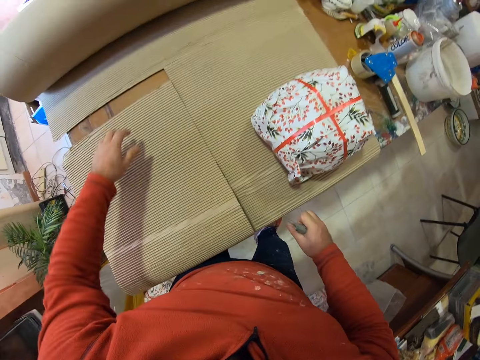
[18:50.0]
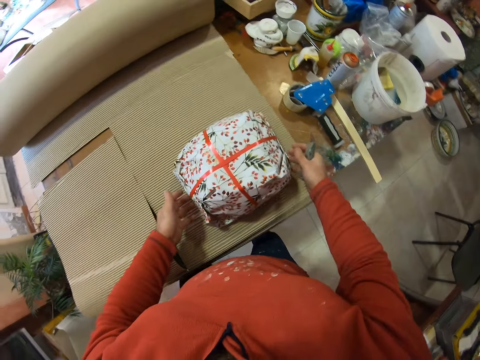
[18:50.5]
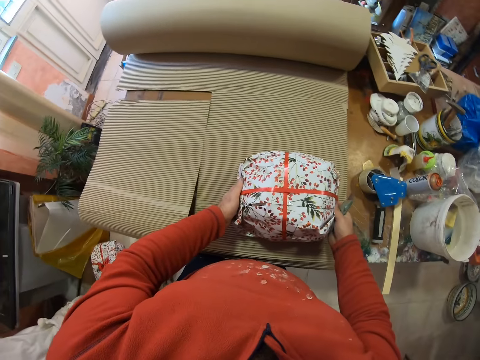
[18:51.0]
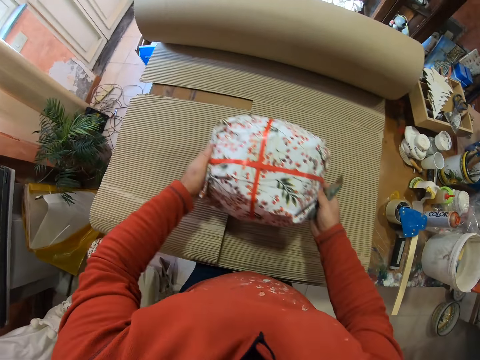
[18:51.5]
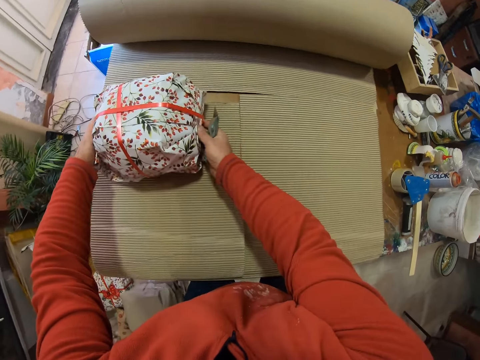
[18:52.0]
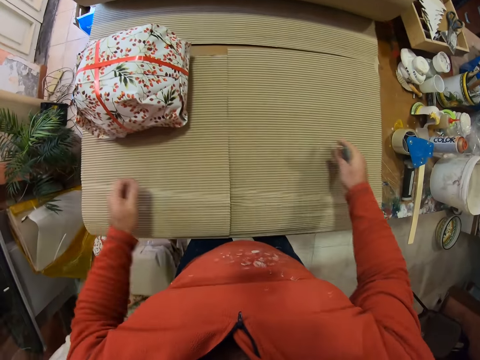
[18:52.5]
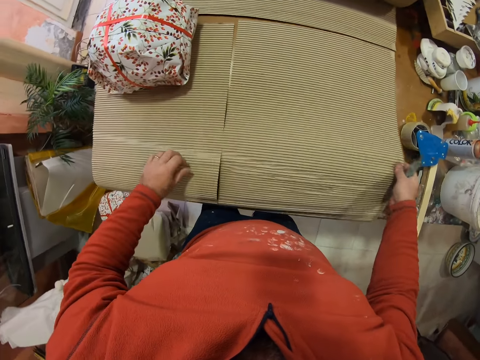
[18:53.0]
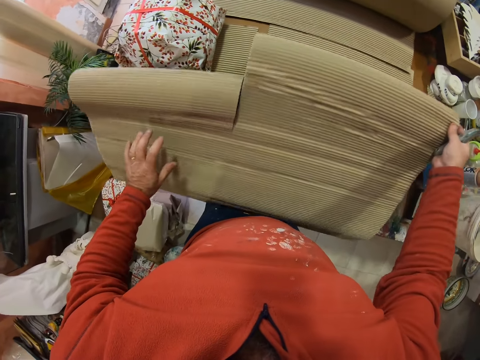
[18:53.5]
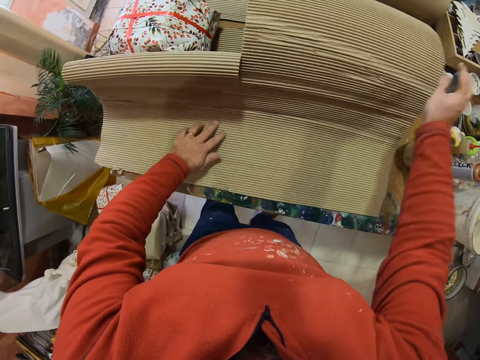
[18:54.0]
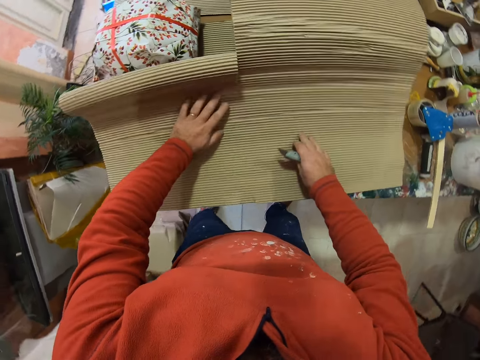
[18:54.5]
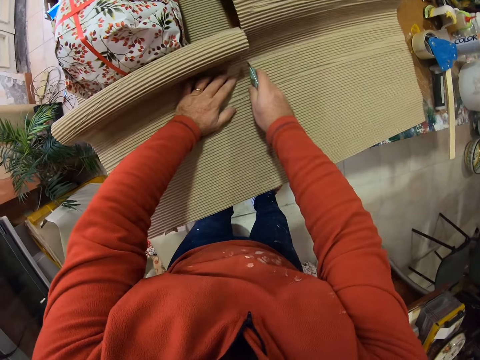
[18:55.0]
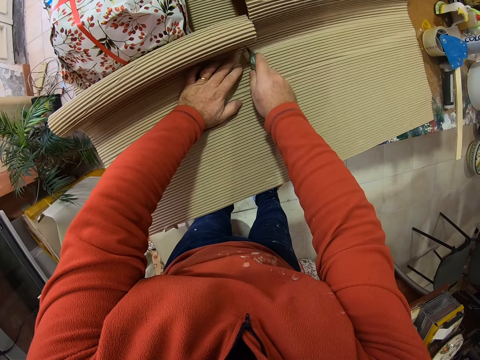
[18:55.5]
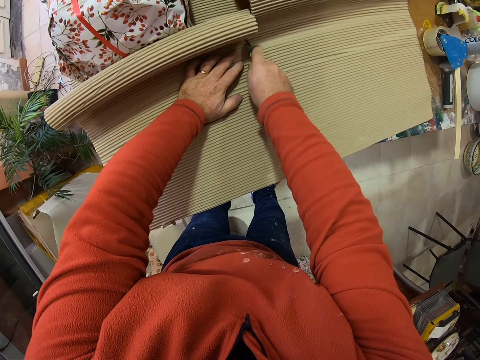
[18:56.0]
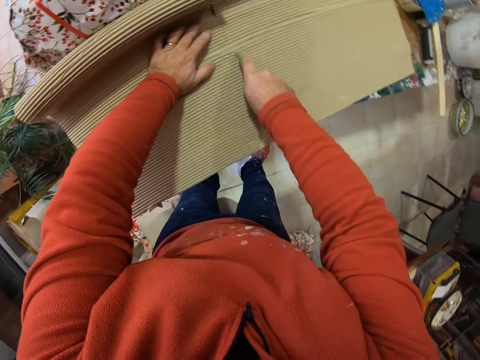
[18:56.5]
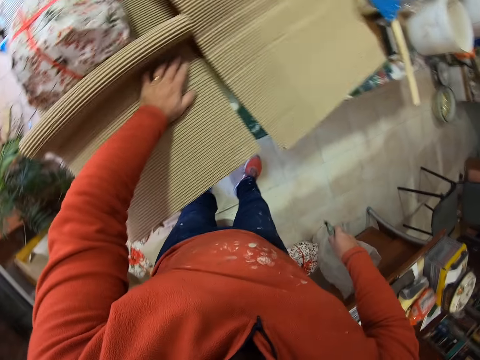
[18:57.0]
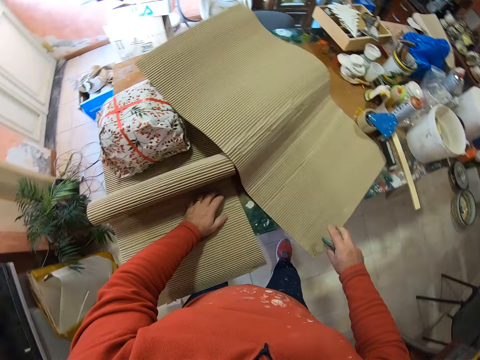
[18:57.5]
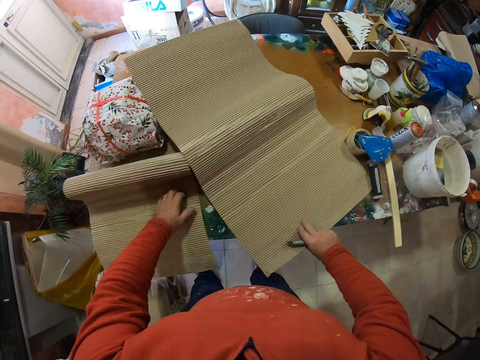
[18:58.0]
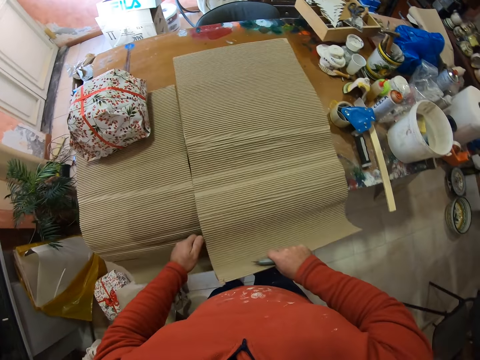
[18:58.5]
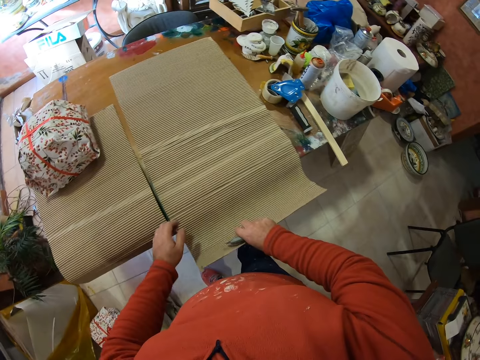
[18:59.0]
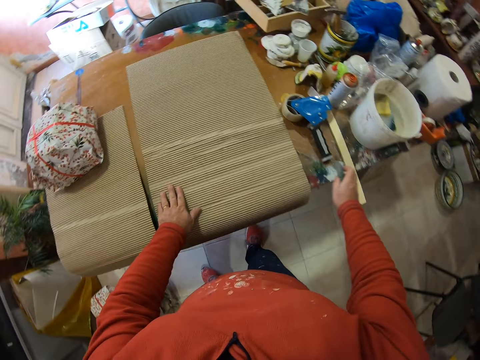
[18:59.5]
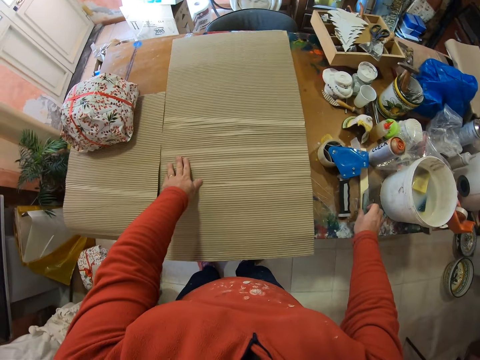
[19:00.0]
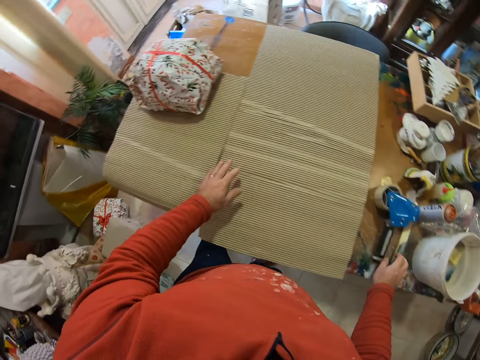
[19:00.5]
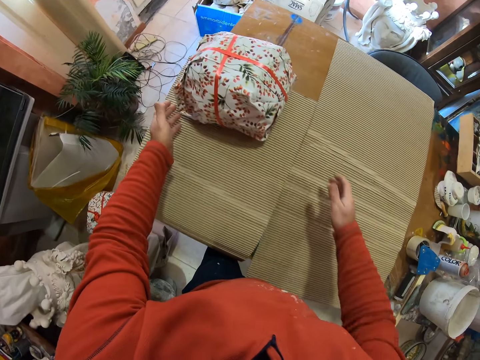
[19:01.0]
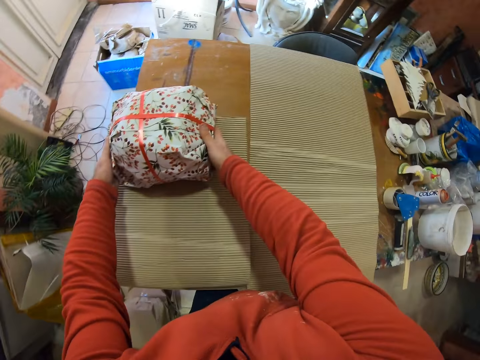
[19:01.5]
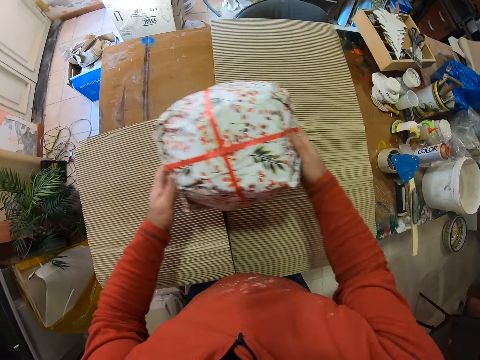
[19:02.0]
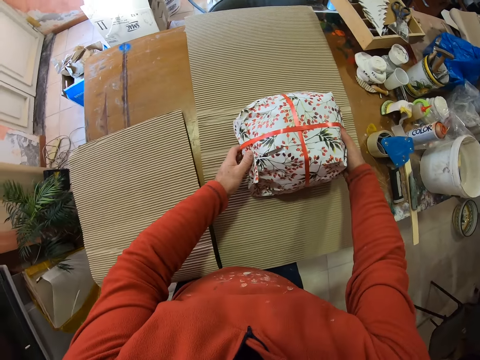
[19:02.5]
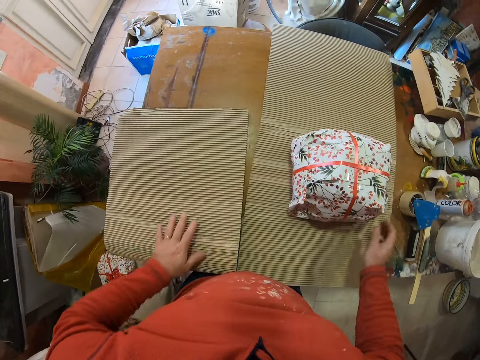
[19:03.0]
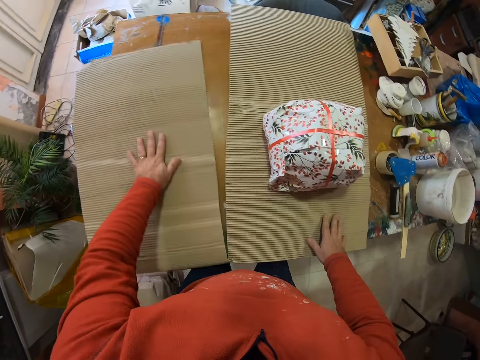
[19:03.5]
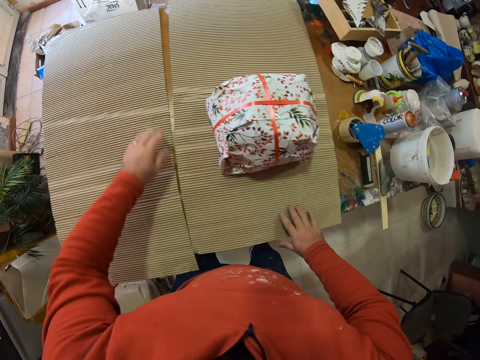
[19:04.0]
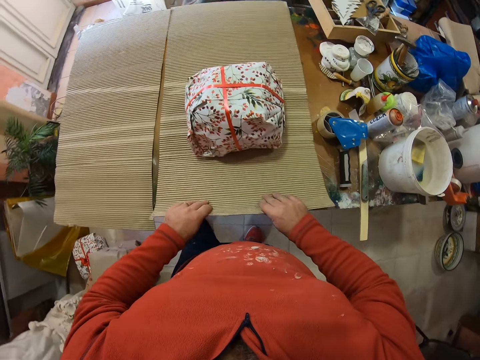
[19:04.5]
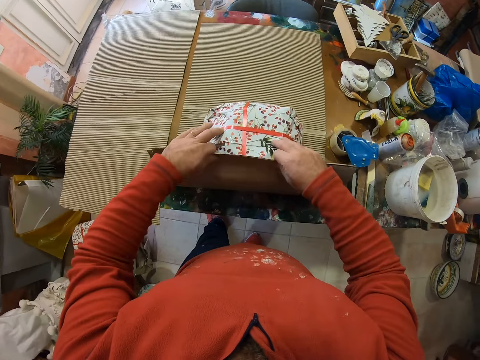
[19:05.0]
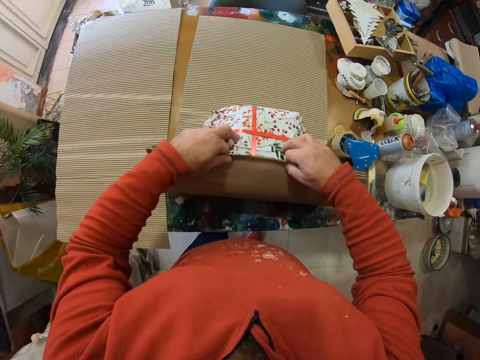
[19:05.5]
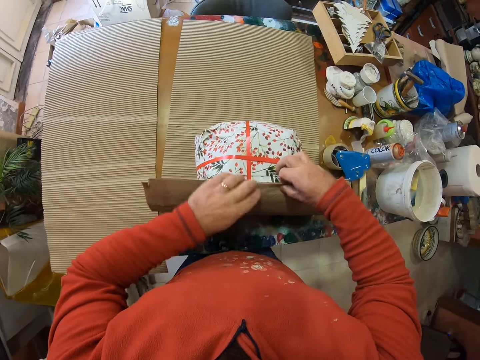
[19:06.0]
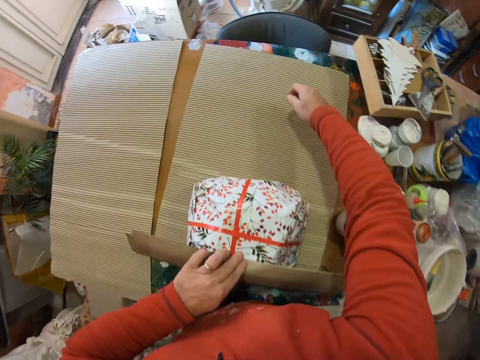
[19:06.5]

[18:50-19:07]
The camera wearer lifts the parcel. They put the parcel on the brown paper or carton. They adjust the brown paper. They cut the brown paper with the knife. They adjust the brown paper. They put a blade on the table. They pick the parcel from the carton. They put the parcel on the brown paper. They extend the brown paper. They wrap the parcel with the brown paper.

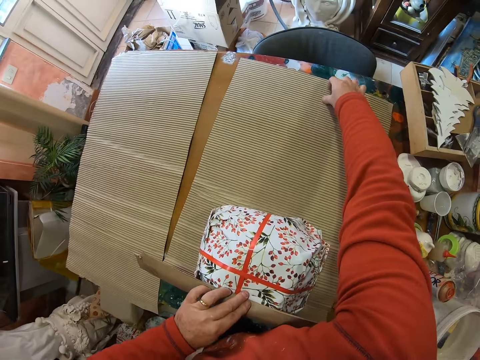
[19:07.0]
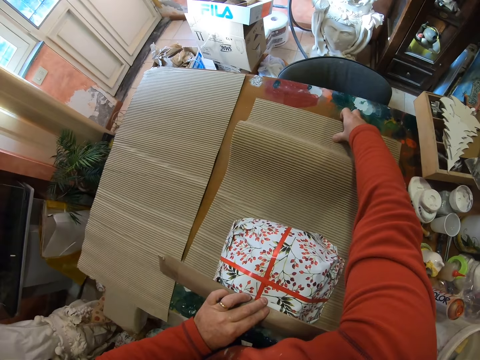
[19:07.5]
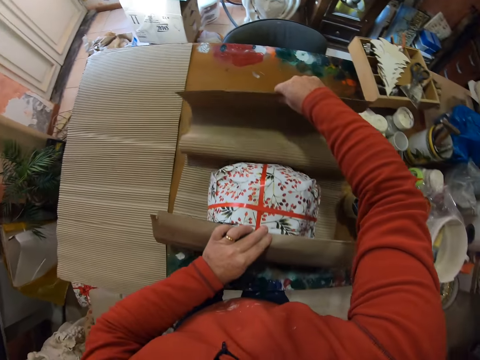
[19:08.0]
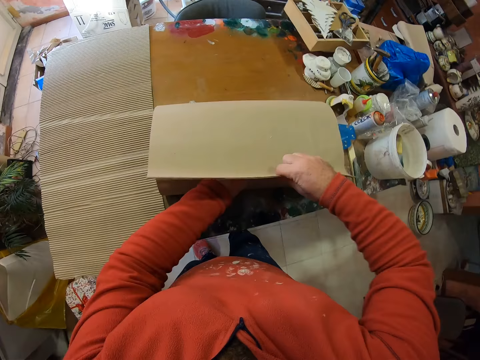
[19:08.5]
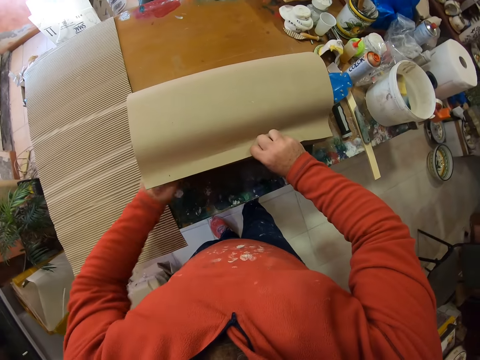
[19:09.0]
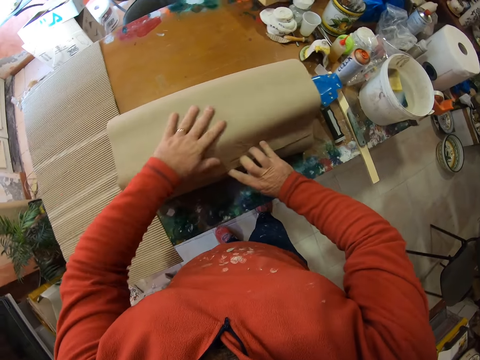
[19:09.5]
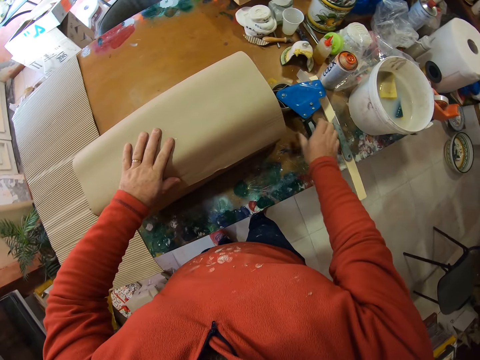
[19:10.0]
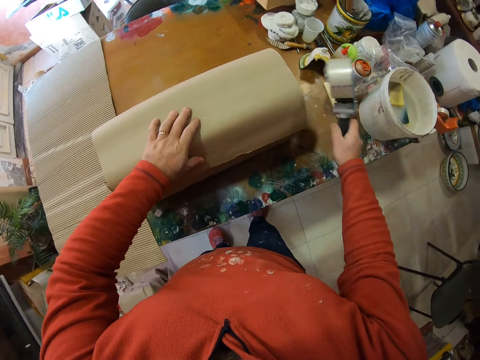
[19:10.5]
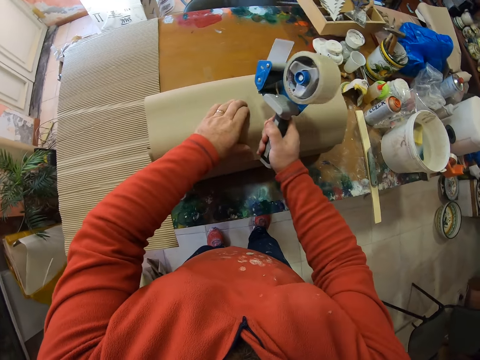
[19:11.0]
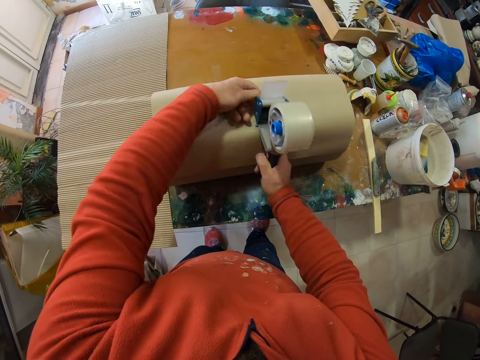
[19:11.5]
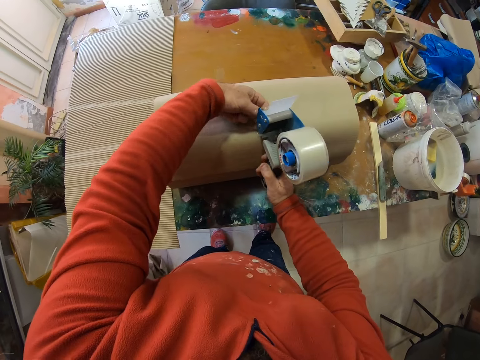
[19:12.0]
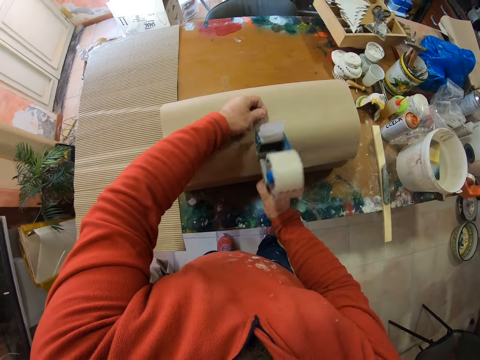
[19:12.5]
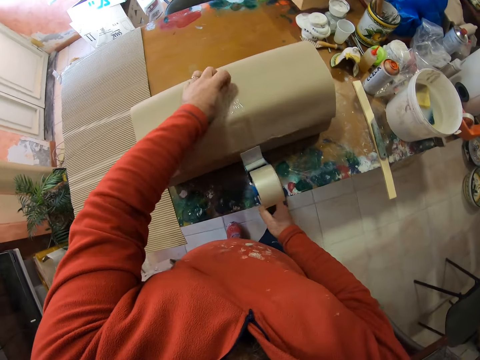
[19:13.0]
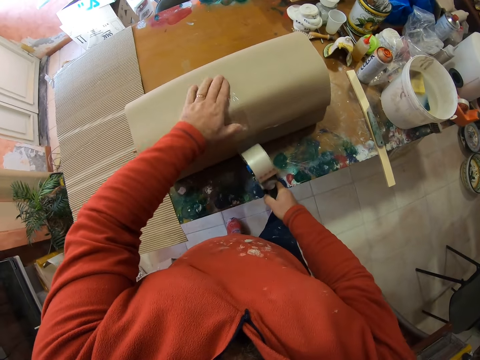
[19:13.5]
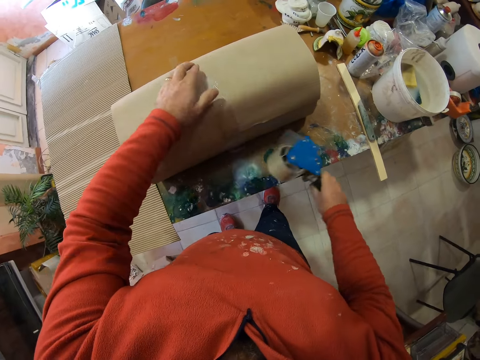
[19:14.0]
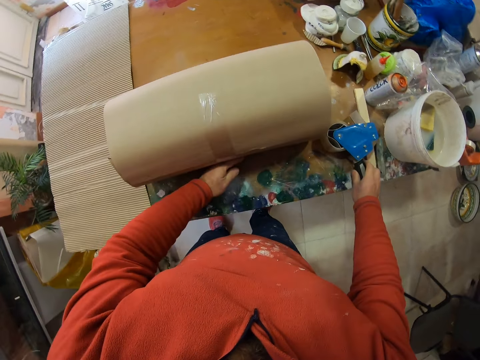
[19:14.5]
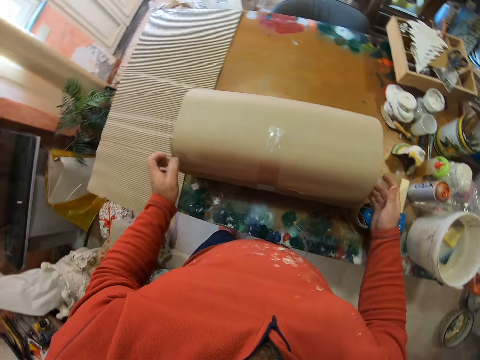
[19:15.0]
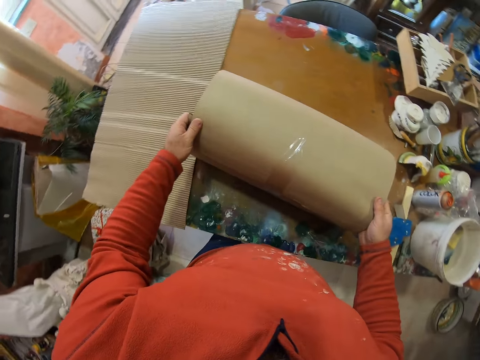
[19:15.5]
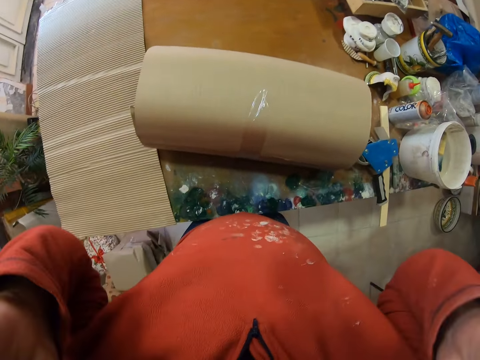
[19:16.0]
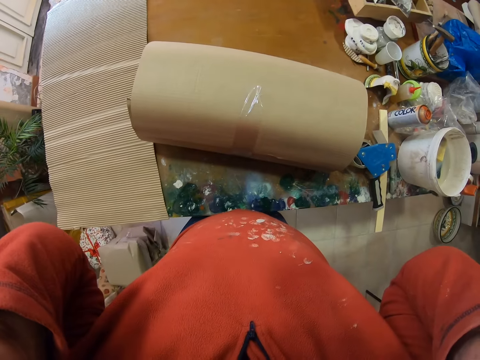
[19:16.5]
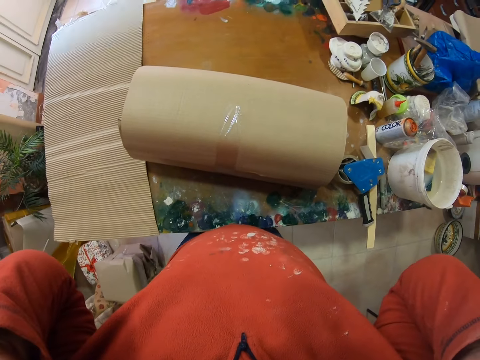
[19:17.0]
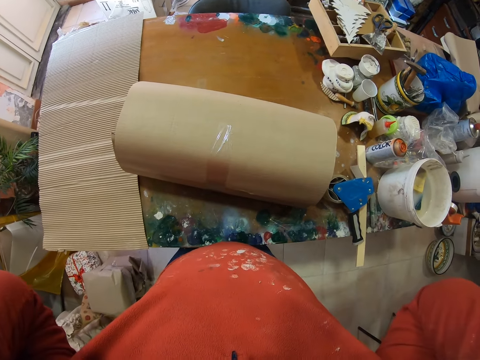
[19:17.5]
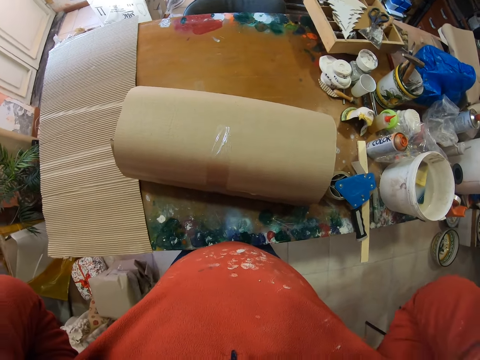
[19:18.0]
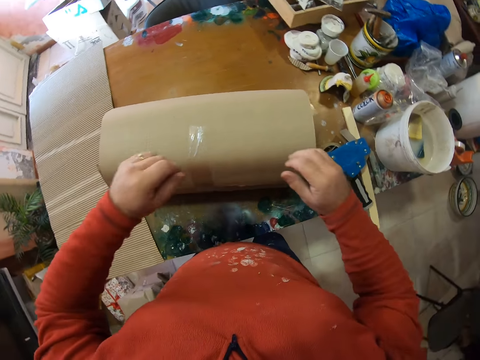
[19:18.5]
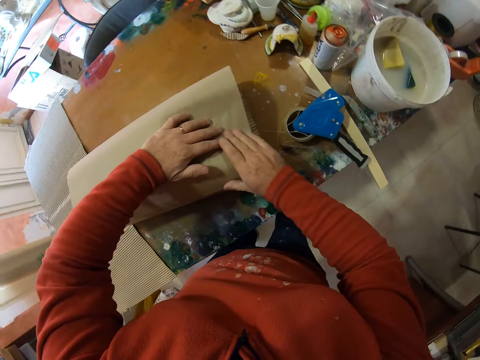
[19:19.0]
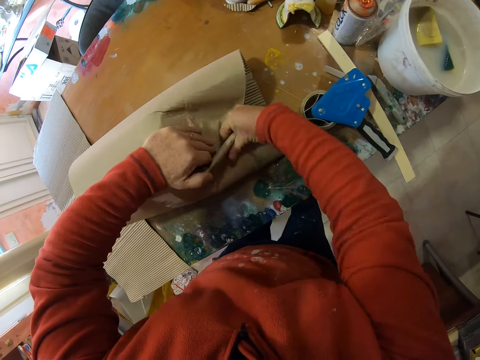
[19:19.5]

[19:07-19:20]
The camera wearer wraps the parcel. They pick up the seal tape from the table. They seal the parcel with the seal tape. They put the seal tape on the table. They turn the parcel. They raise their hands. They adjust the camera. They wrap the parcel with the brown paper.
